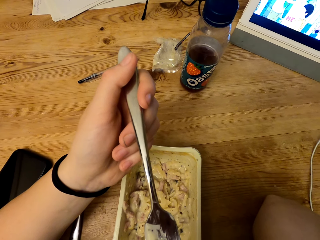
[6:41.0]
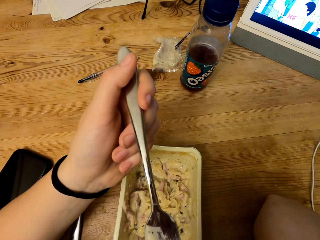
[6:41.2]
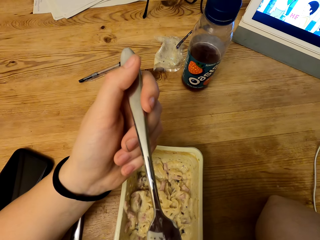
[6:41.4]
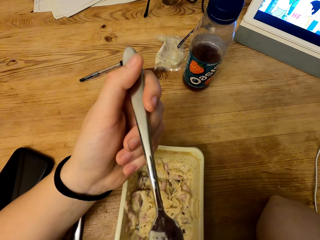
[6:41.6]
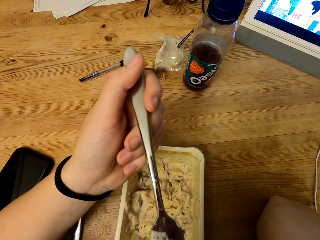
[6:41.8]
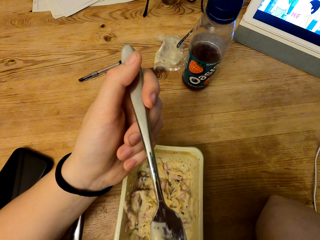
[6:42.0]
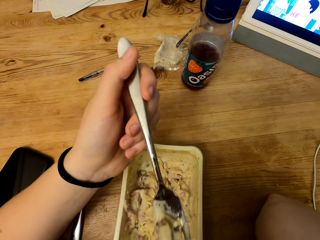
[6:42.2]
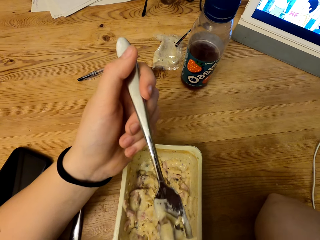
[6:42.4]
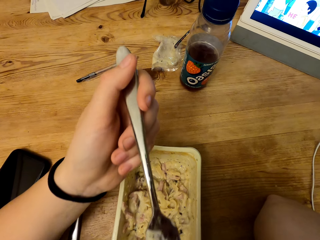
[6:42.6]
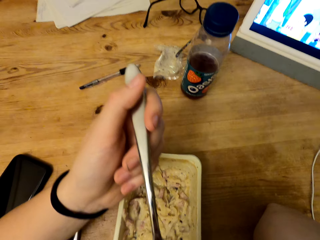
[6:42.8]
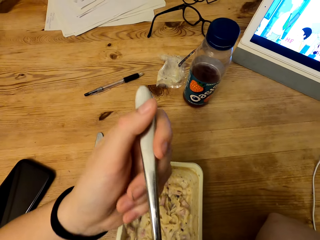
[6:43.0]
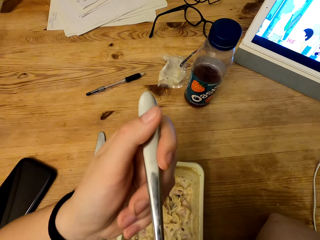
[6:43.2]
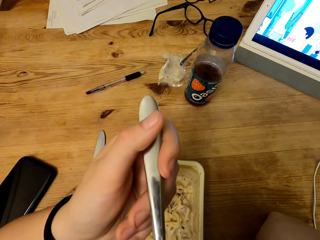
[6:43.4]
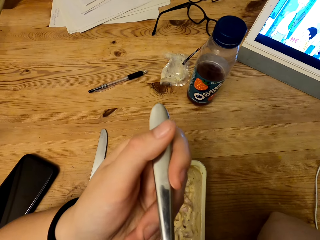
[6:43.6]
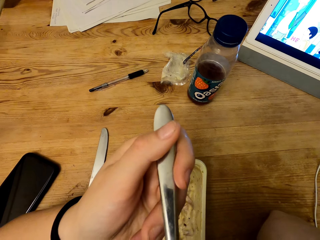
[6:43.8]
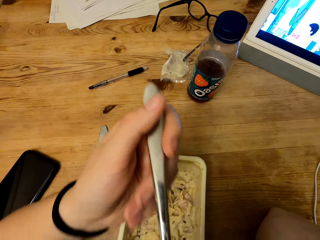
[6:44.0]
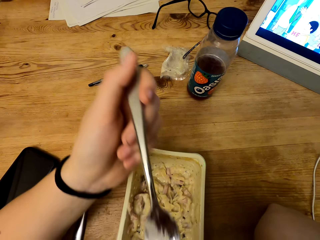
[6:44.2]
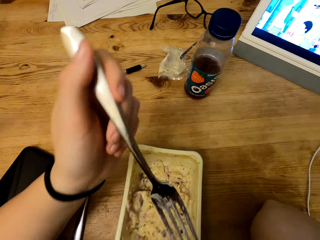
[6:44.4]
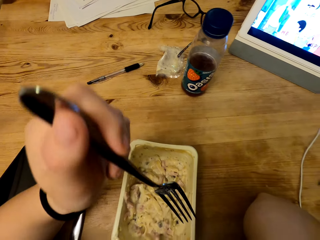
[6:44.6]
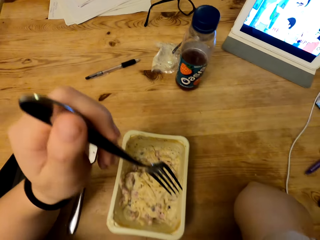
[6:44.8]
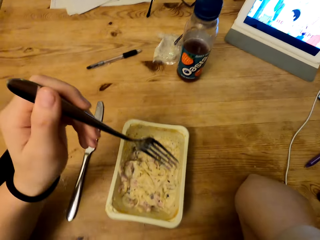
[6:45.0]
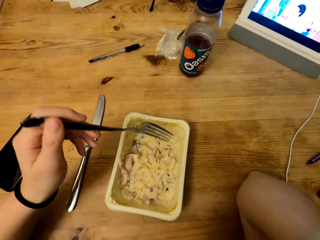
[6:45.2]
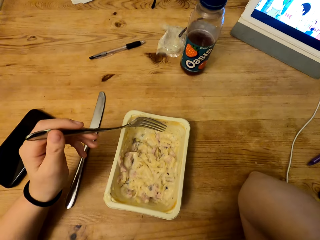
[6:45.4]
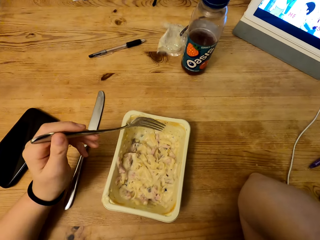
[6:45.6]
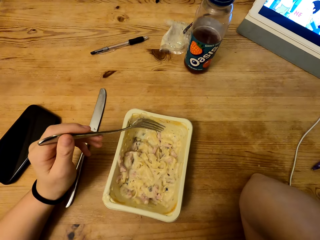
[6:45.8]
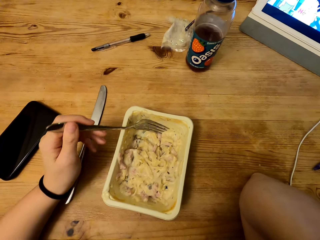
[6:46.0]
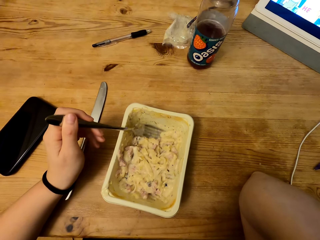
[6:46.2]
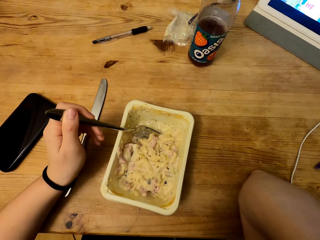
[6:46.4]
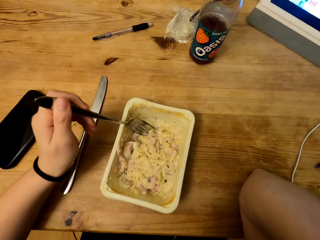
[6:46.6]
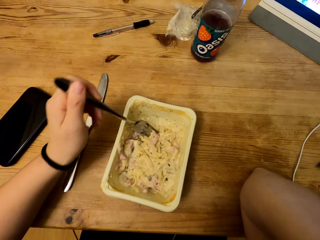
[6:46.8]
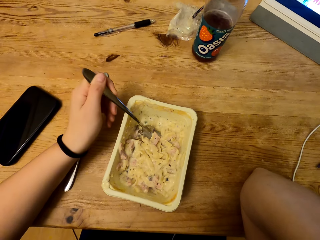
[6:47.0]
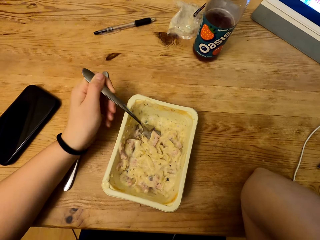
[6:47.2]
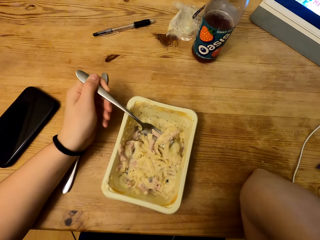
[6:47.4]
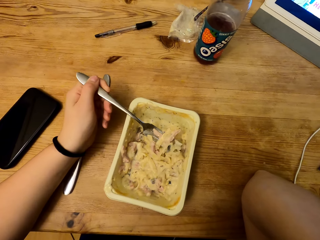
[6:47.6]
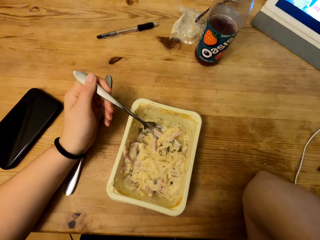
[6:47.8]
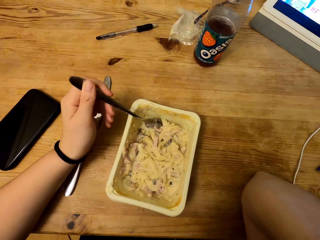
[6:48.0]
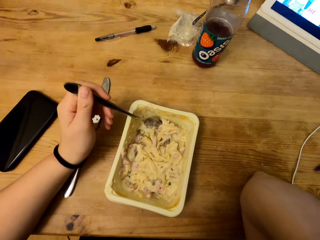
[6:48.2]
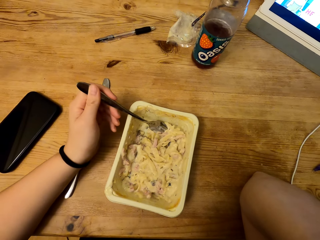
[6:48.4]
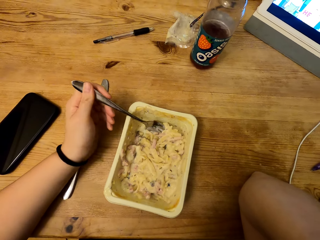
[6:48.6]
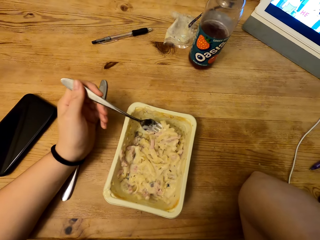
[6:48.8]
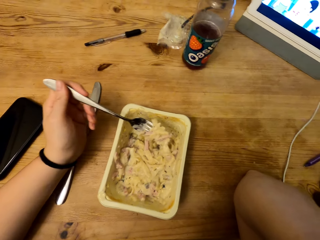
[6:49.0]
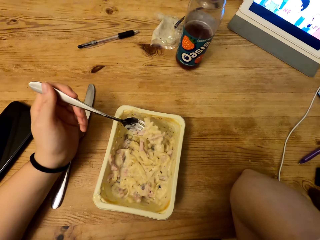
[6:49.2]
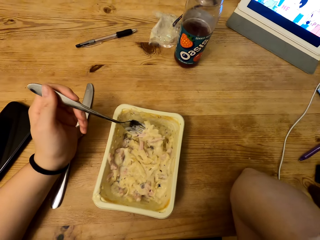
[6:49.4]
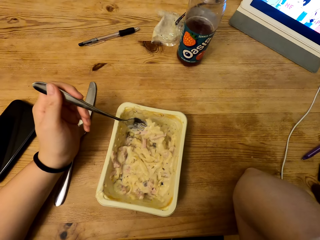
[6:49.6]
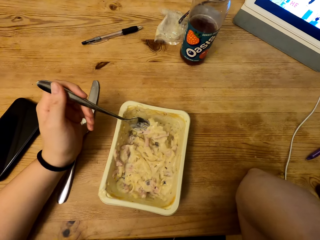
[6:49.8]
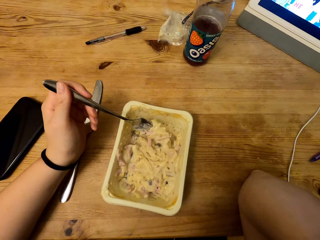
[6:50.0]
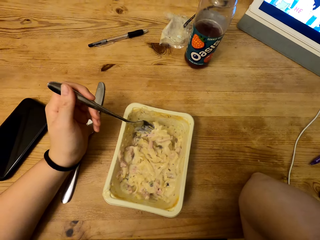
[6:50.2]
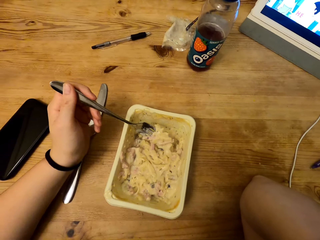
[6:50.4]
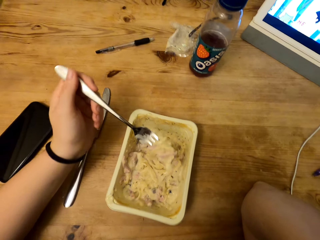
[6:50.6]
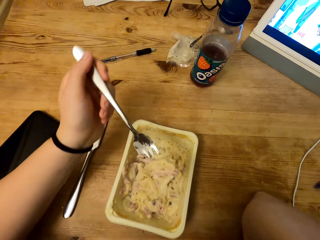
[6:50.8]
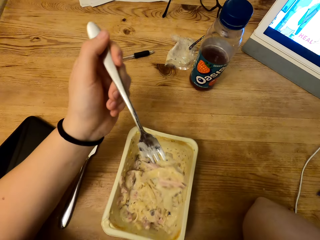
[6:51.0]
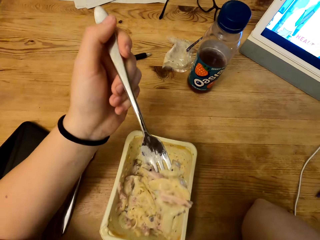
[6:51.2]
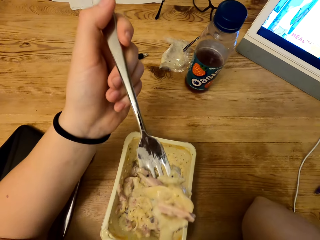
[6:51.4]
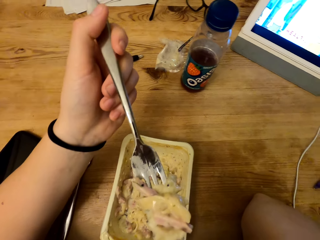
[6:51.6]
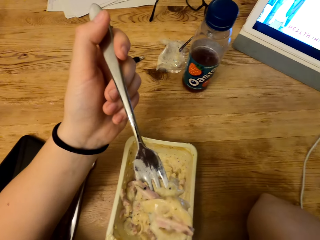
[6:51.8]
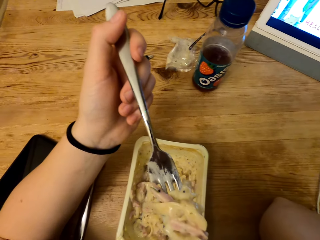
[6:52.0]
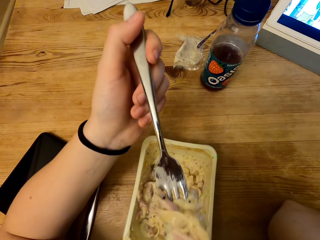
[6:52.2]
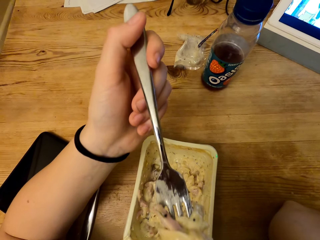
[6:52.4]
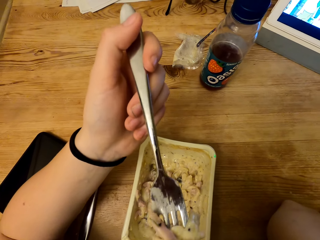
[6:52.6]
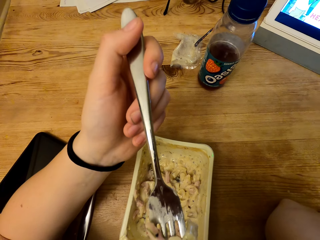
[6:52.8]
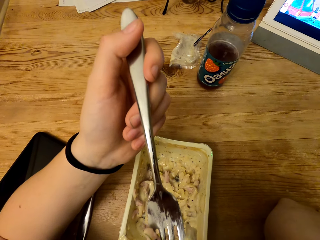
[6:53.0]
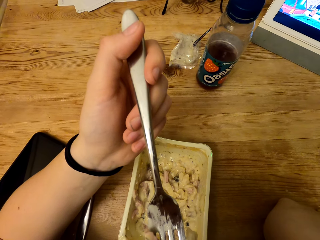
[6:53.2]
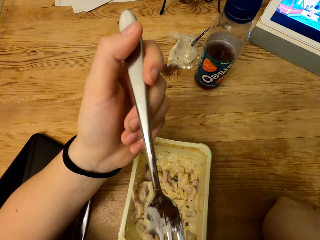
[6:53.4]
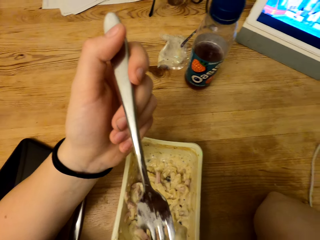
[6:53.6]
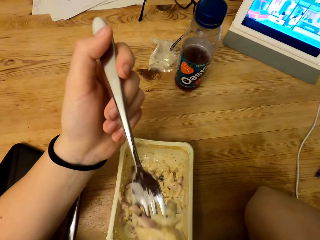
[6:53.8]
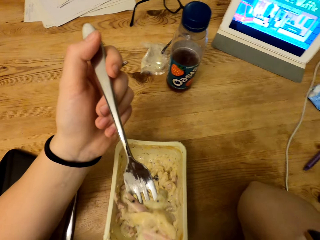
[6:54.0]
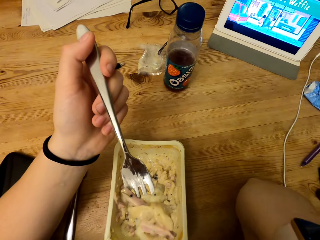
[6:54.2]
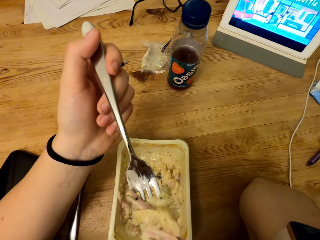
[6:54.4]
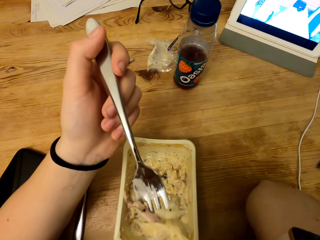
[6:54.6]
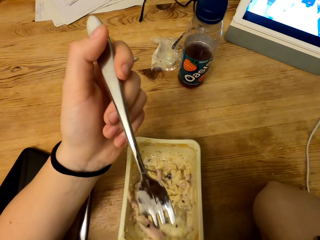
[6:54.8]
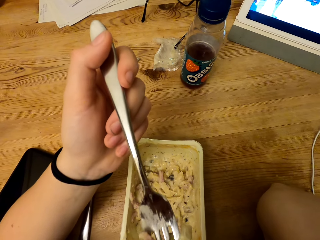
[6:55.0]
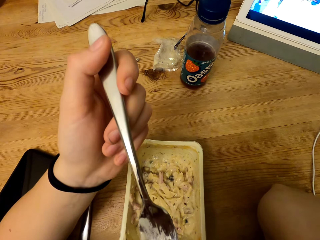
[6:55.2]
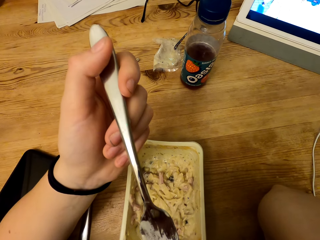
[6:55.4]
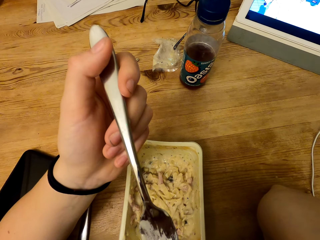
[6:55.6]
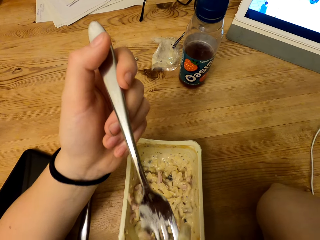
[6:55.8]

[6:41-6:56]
The camera wearer holds the fork. They scoop food from the container. They lift the fork. They shake the fork. They blow food from the fork.

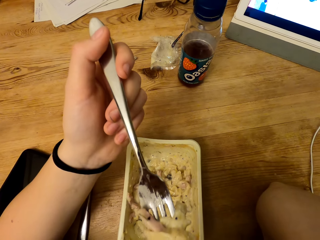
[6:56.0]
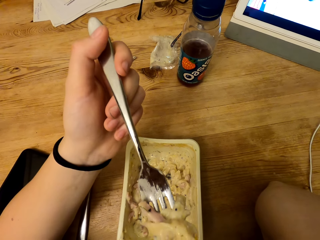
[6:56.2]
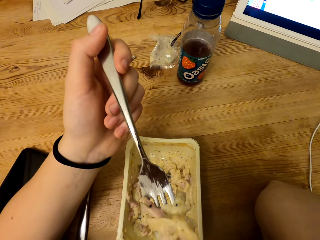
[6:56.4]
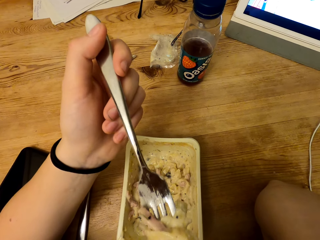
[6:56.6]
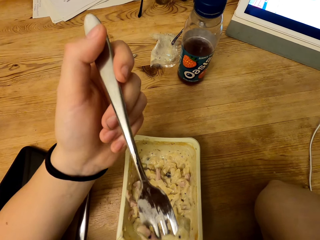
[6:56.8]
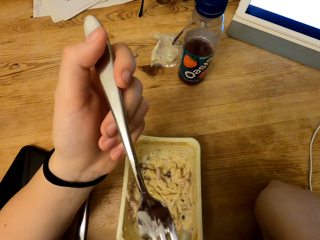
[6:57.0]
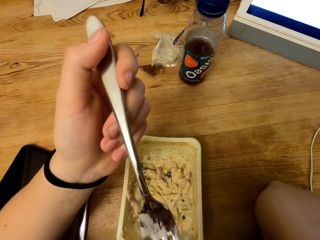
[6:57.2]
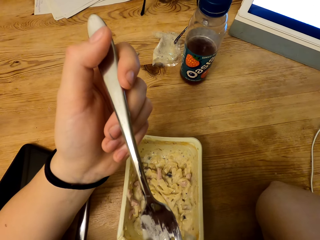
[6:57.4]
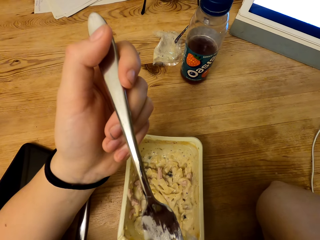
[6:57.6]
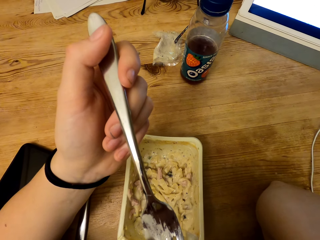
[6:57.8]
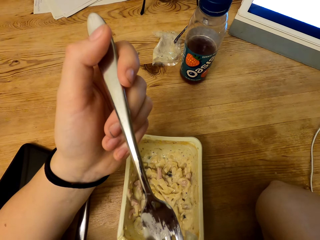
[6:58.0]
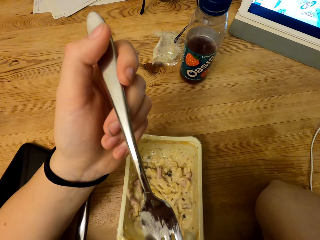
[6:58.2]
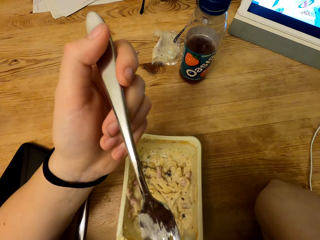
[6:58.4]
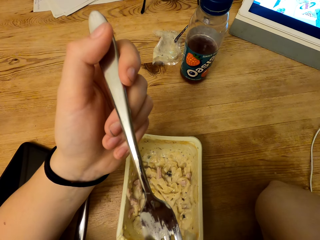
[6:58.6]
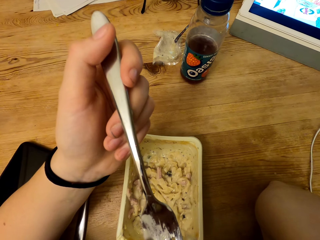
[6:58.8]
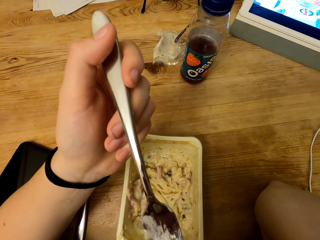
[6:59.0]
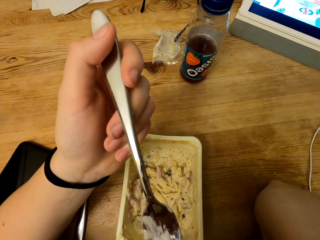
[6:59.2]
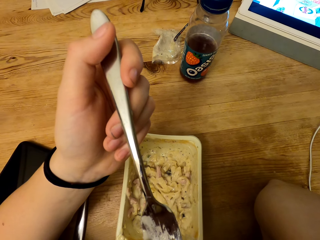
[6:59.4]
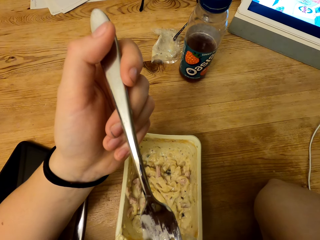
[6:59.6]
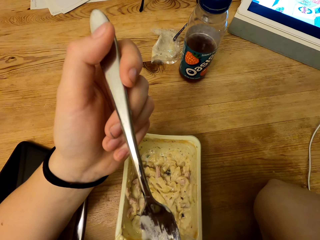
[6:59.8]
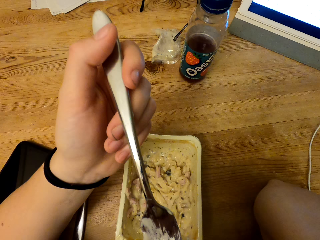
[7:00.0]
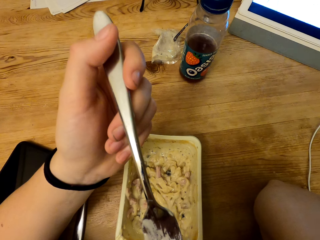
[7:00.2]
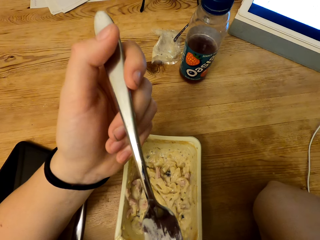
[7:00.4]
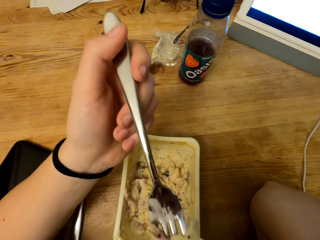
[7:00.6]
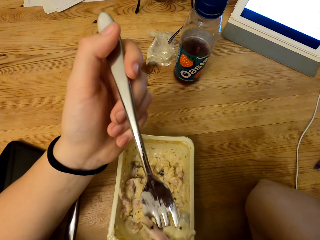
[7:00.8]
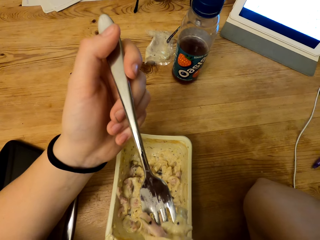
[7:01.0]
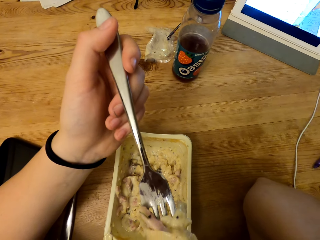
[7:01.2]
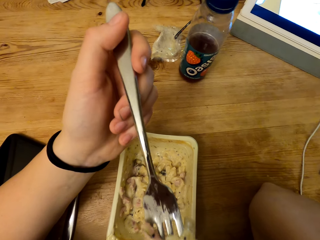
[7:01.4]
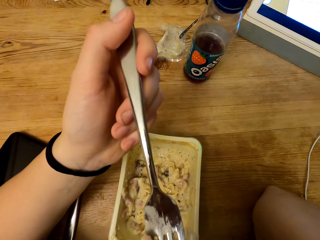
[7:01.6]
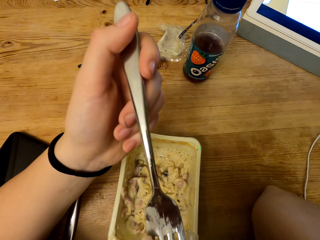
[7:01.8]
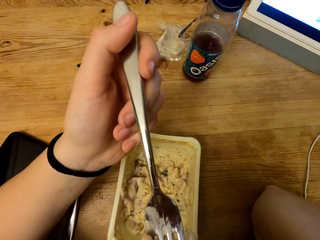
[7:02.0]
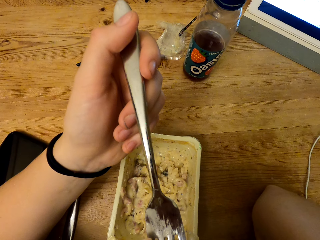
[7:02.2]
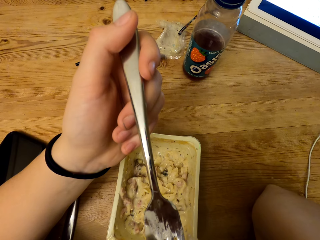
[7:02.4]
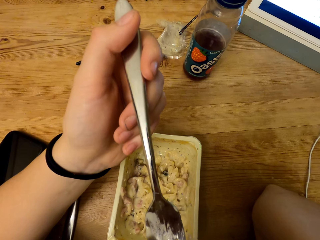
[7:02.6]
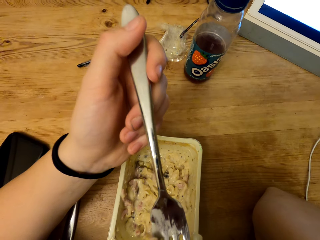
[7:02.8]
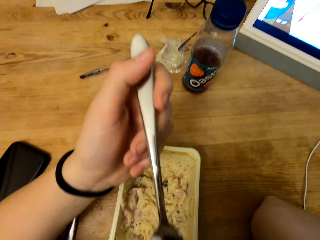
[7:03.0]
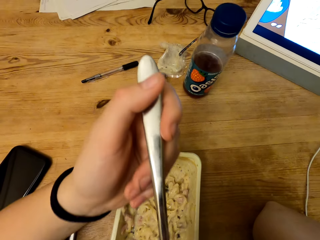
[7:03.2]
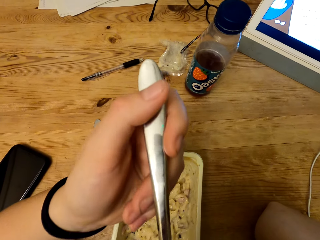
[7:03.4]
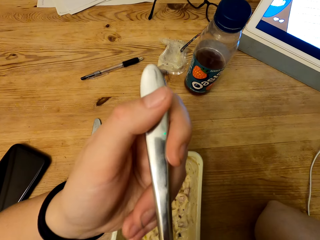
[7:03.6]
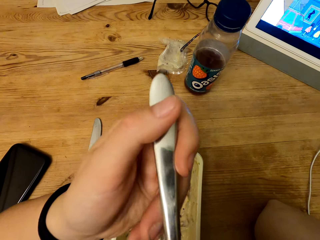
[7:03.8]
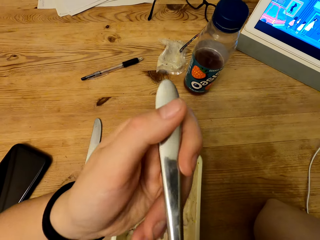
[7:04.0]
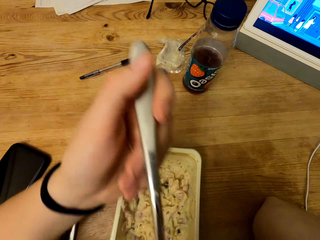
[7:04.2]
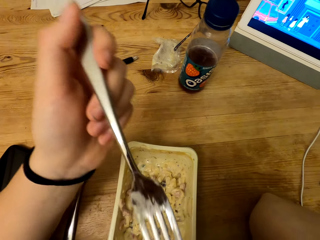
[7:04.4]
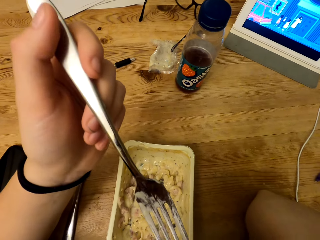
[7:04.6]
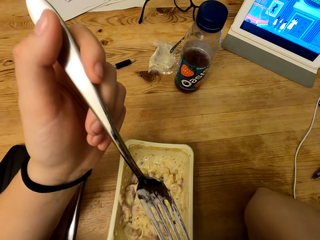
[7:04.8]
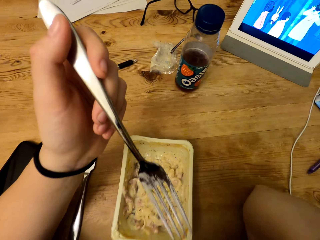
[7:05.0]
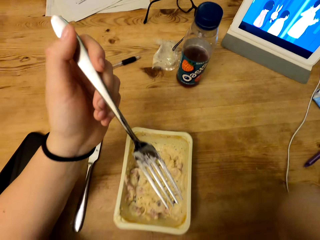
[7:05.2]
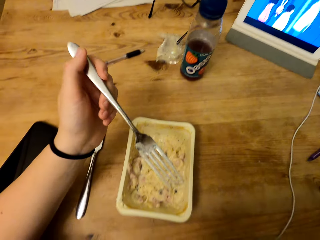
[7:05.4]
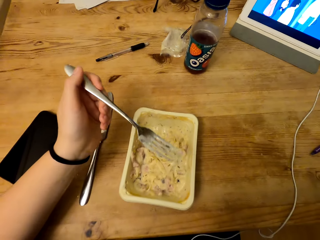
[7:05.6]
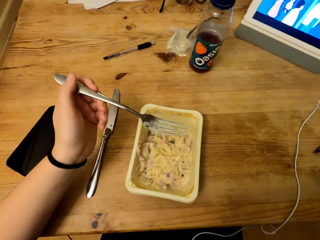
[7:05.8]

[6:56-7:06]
The camera wearer holds the fork.
